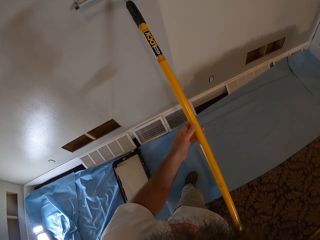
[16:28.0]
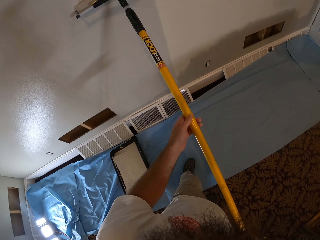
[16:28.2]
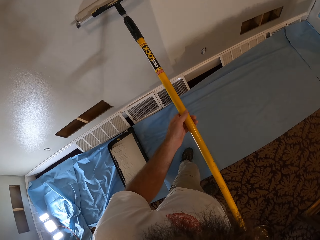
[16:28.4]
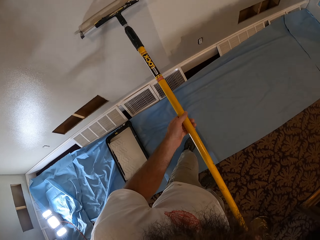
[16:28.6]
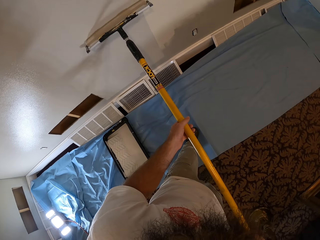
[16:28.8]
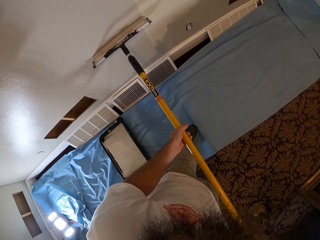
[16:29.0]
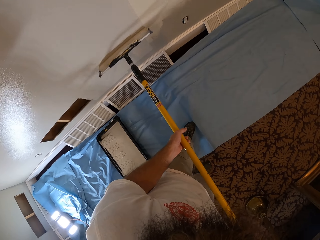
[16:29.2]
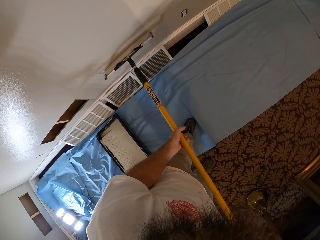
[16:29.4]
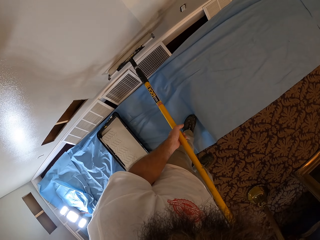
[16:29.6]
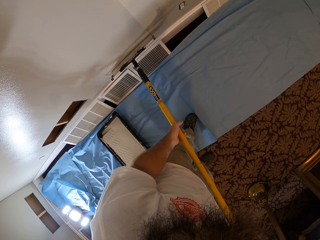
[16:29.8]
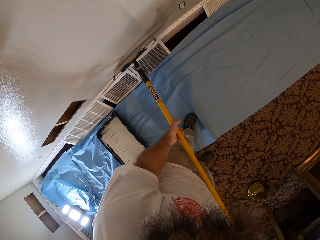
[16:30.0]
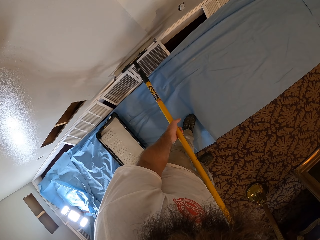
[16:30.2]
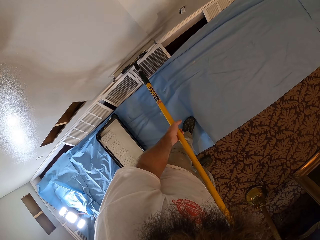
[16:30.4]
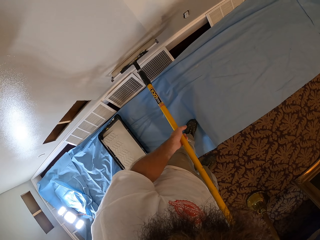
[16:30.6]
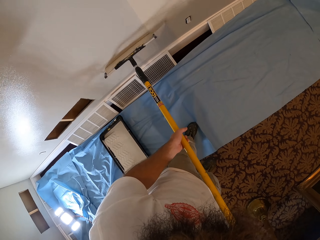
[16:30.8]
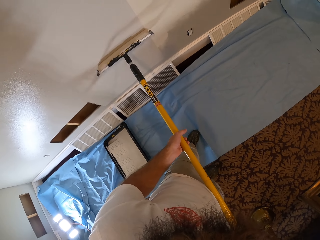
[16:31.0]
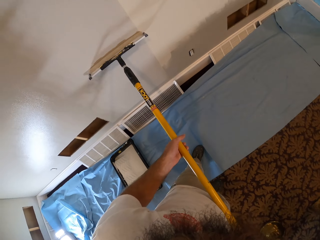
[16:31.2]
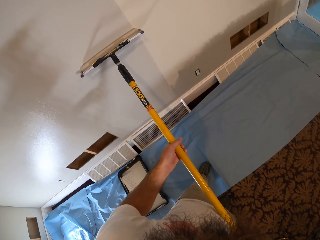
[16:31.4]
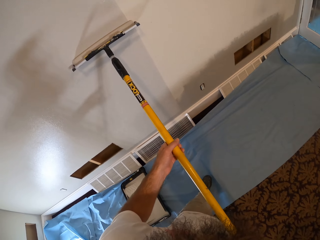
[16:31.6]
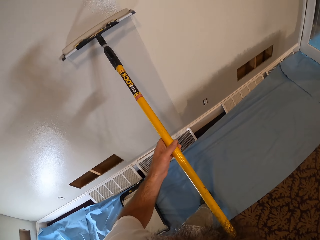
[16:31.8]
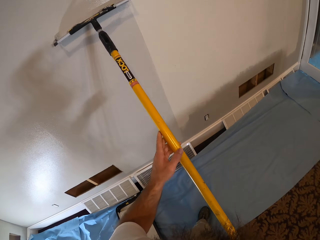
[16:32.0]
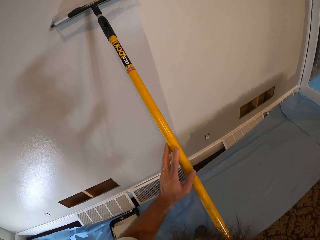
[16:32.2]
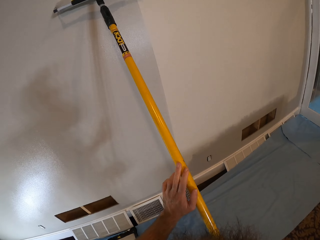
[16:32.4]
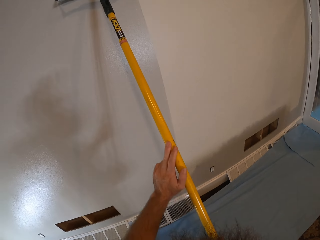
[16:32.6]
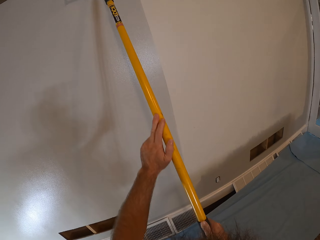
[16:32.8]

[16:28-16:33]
The camera wearer paints the wall with the paint roller in both hands.

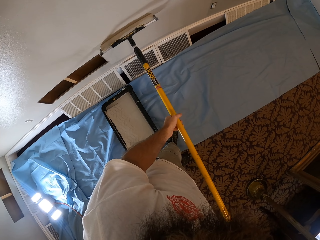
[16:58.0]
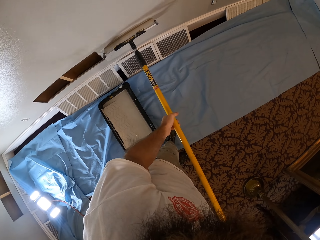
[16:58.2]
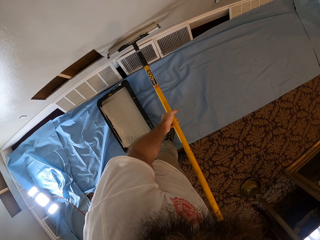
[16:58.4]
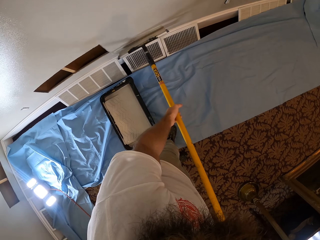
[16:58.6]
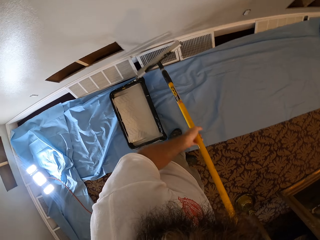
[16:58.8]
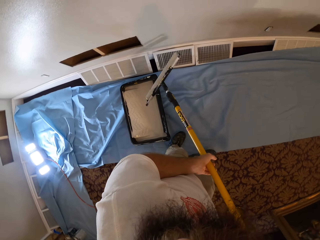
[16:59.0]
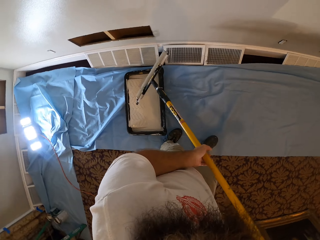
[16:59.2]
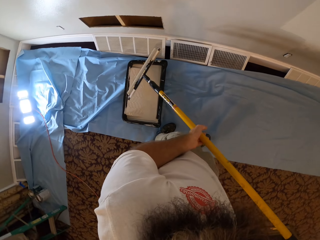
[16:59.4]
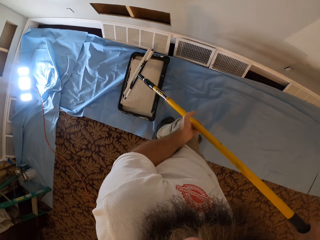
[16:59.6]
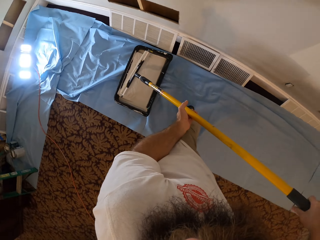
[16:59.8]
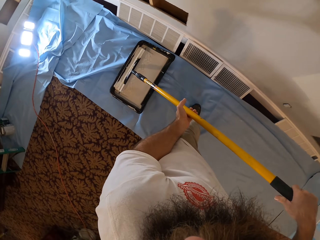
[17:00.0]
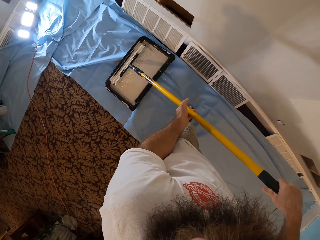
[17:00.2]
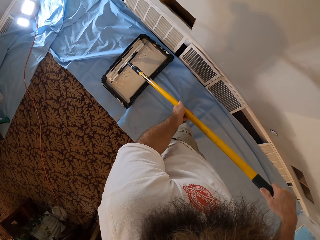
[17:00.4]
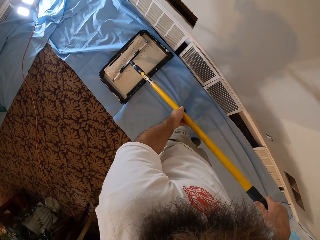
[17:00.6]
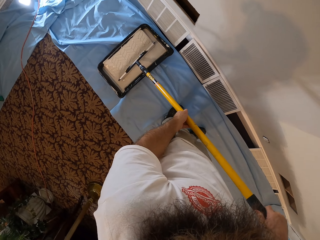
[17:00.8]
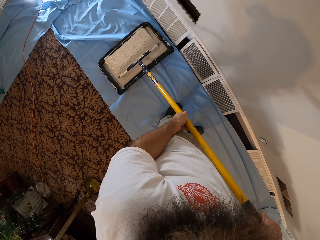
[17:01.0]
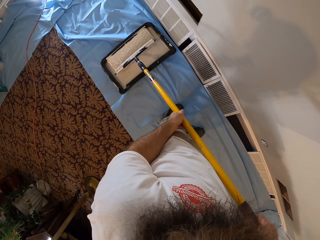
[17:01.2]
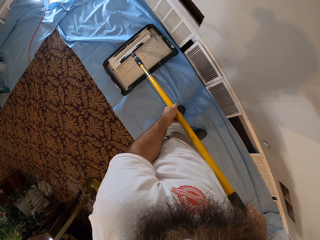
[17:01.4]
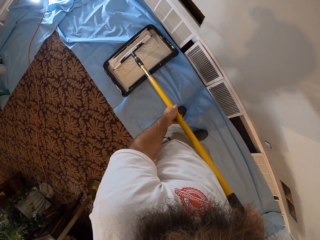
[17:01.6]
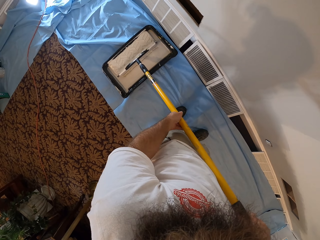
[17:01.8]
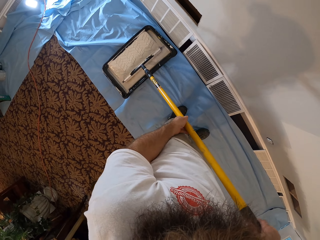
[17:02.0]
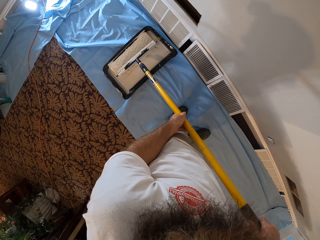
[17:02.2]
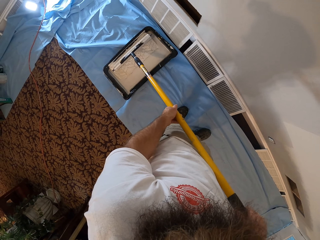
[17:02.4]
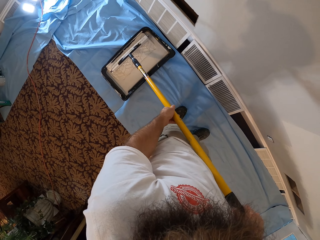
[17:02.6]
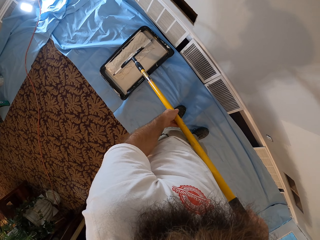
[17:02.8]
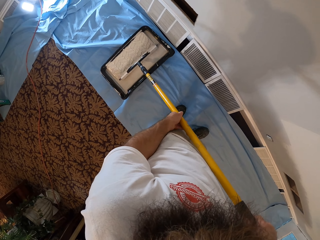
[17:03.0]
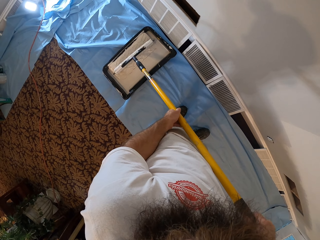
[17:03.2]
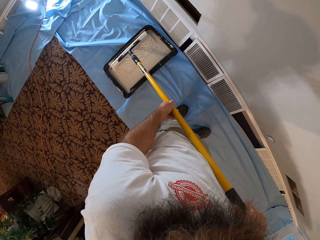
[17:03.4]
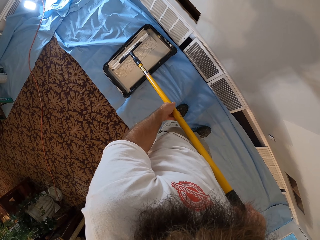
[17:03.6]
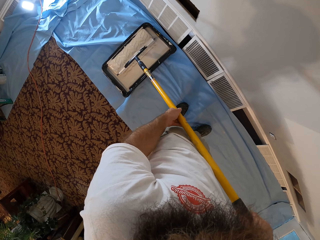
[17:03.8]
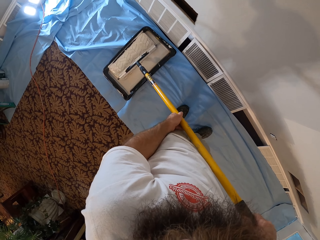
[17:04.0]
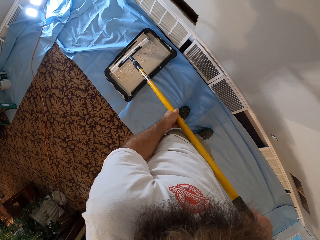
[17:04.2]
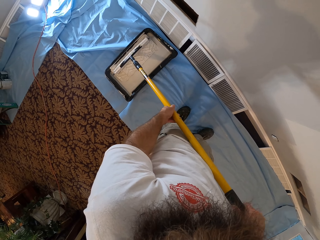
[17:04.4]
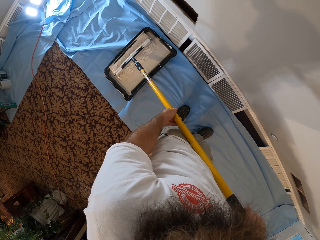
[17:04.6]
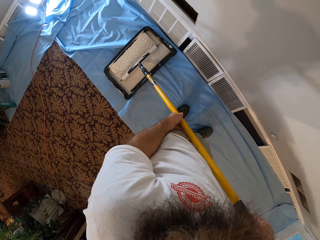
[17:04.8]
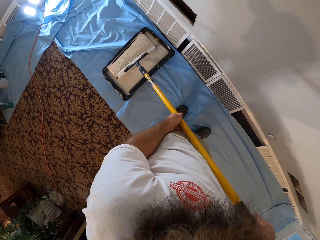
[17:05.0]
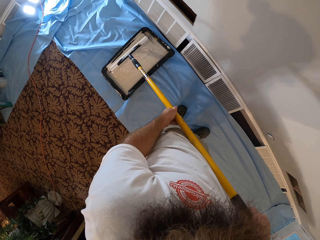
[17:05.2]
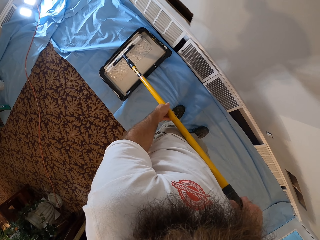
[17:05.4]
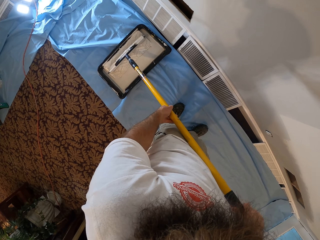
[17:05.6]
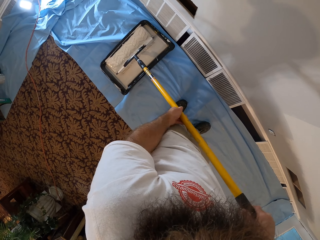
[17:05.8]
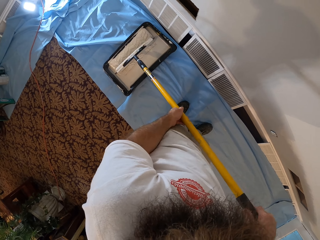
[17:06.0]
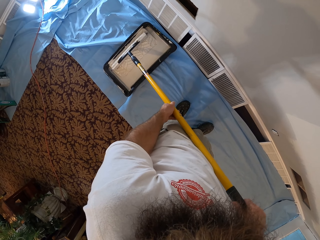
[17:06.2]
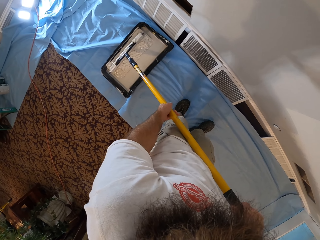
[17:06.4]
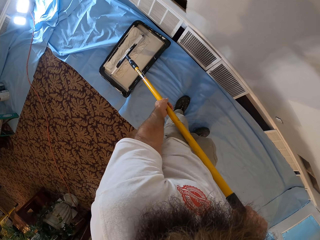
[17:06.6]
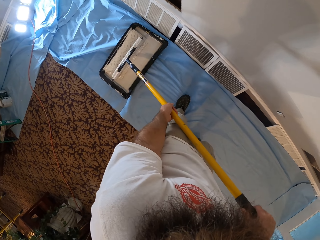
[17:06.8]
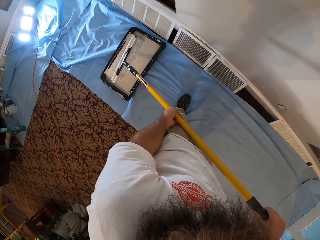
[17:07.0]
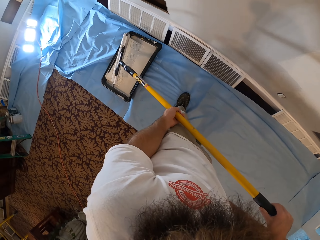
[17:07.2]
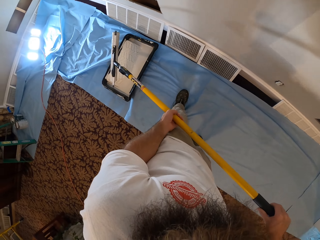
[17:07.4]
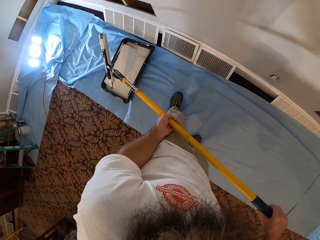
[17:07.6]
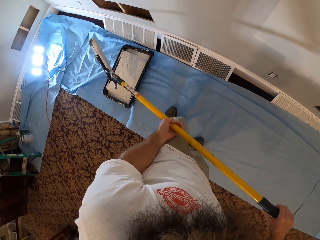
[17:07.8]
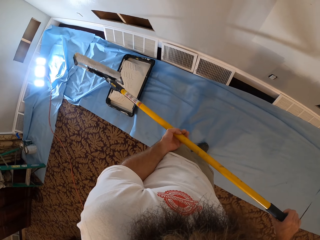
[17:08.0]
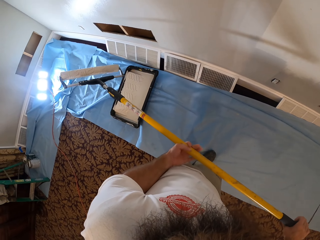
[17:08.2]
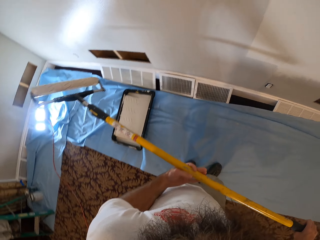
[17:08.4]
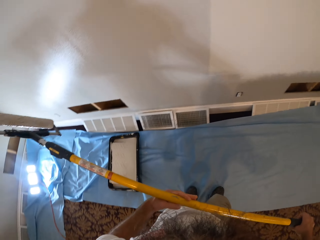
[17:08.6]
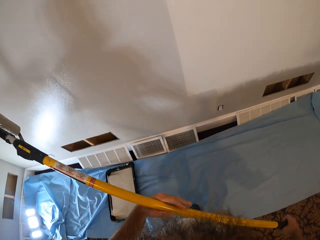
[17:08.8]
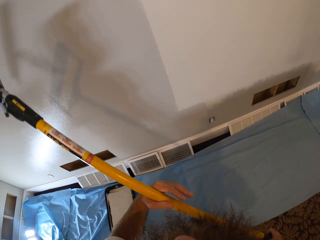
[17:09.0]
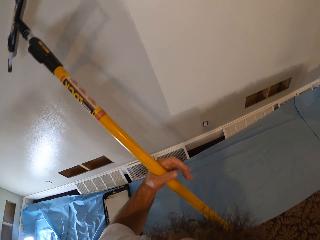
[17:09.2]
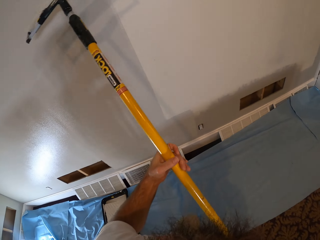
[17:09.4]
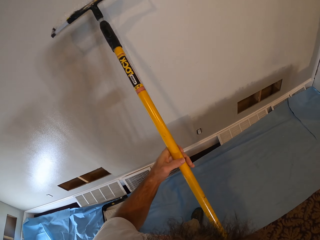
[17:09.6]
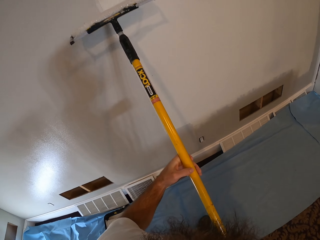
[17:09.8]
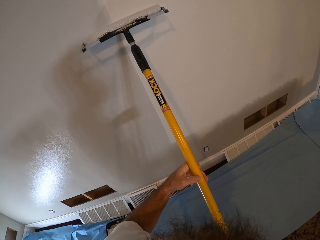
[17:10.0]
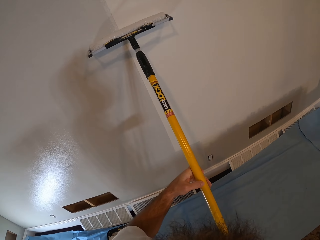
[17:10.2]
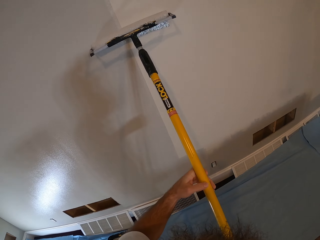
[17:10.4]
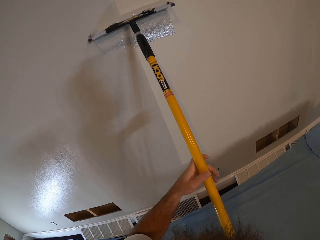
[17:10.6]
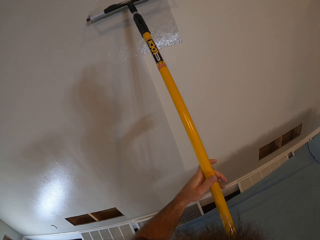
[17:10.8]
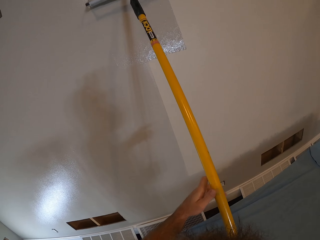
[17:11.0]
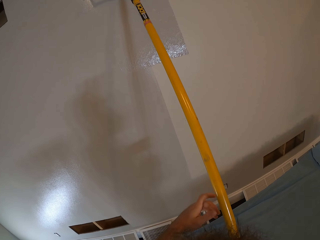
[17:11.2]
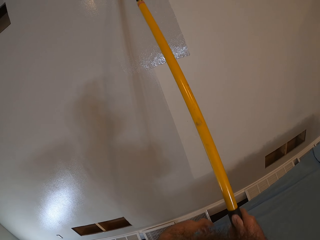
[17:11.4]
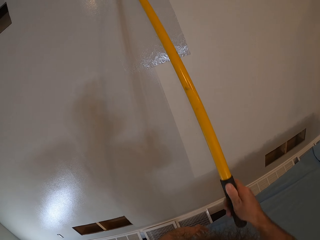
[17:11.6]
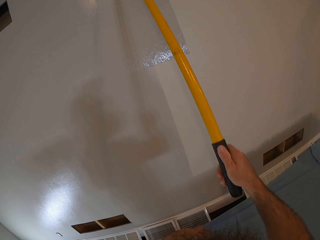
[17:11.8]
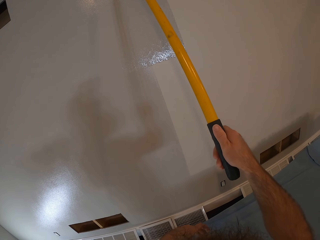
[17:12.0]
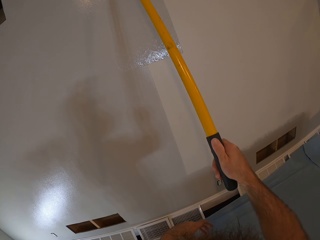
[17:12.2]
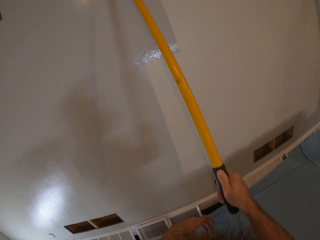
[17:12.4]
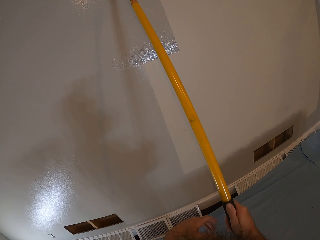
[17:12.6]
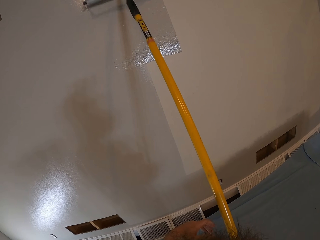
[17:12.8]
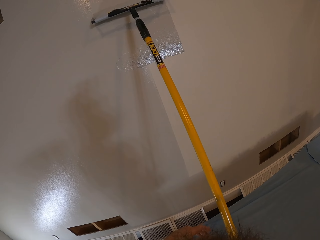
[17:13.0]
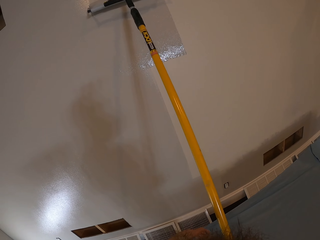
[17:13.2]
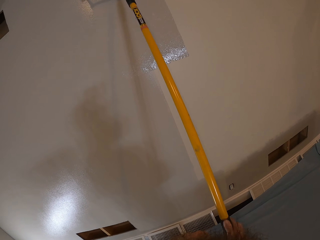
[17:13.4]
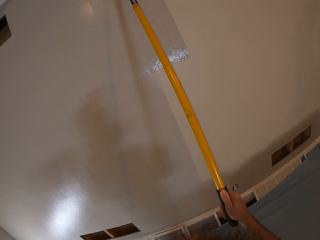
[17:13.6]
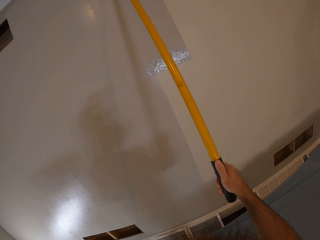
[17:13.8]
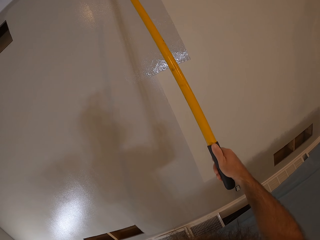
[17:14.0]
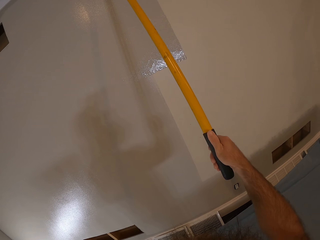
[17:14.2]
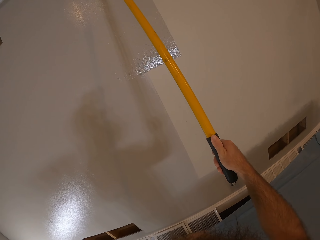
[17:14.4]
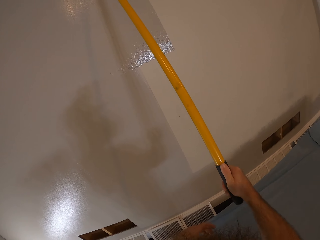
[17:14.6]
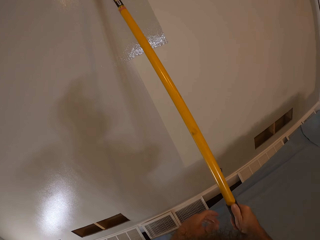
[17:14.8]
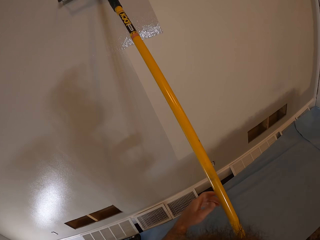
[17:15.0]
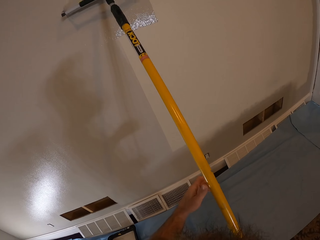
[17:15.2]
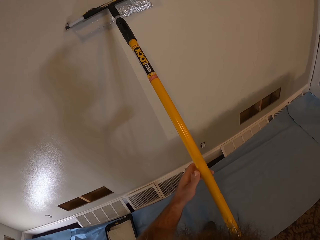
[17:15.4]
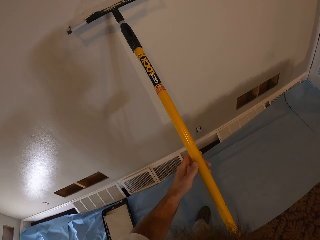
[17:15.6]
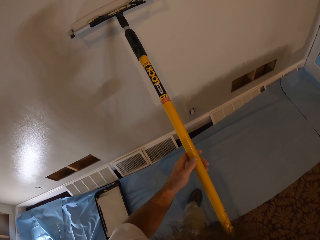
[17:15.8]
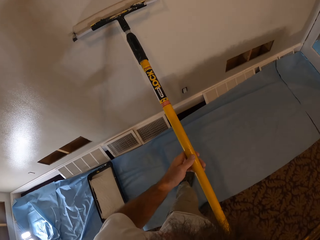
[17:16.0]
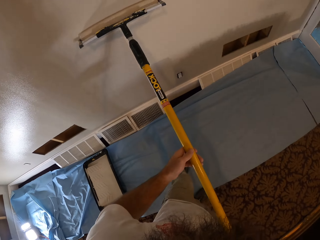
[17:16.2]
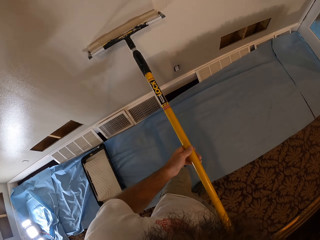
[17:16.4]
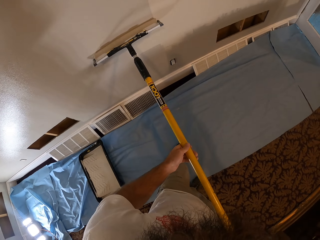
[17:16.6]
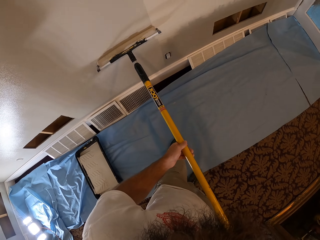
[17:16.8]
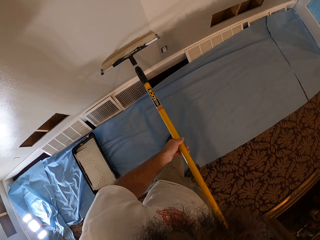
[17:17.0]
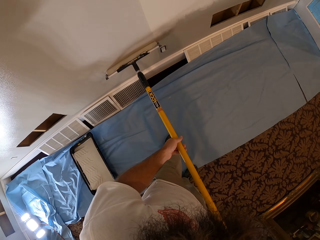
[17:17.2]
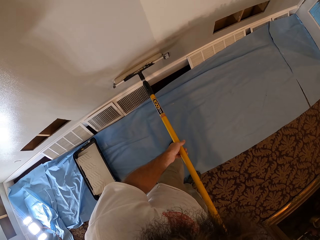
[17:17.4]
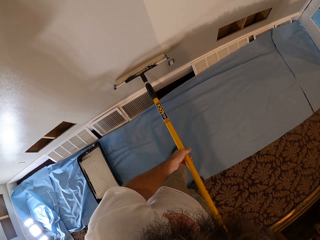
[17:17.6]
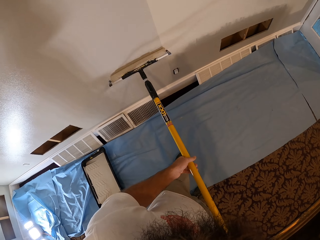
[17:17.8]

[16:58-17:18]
The camera wearer paints on the wall with a roller. He rolls the roller in the paint tray on the blue dust sheet on the floor with both hands. He moves the roller on the paint. He paints the wall with the paint roller in both hands. He paints the wall with the paint roller in his right hand. He paints the wall with the paint roller in both hands.
